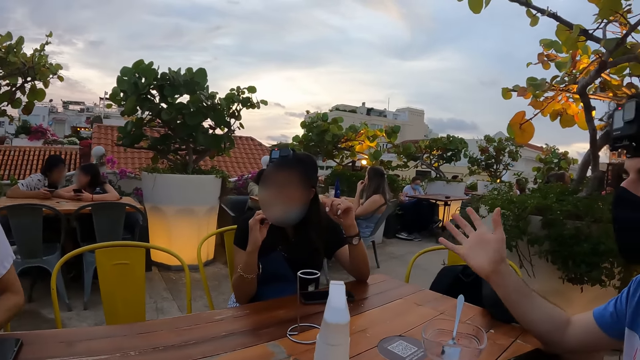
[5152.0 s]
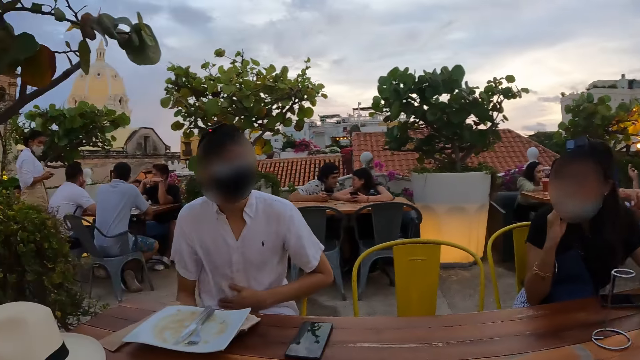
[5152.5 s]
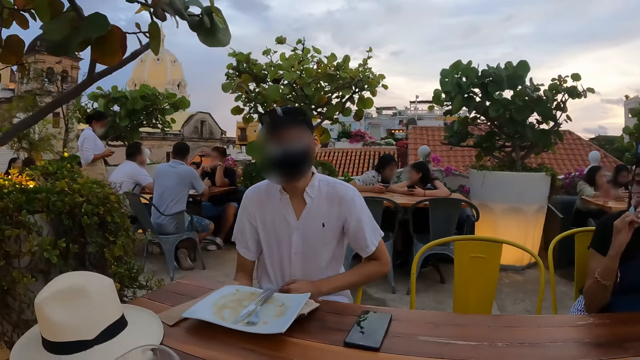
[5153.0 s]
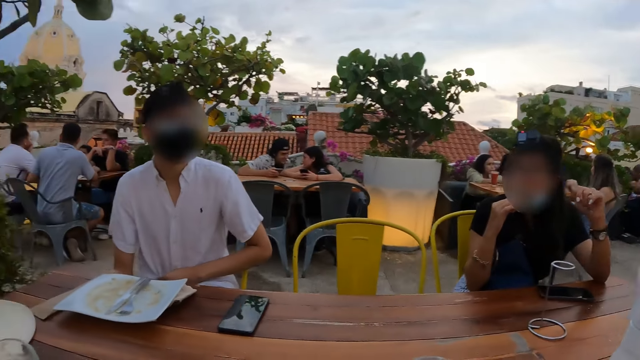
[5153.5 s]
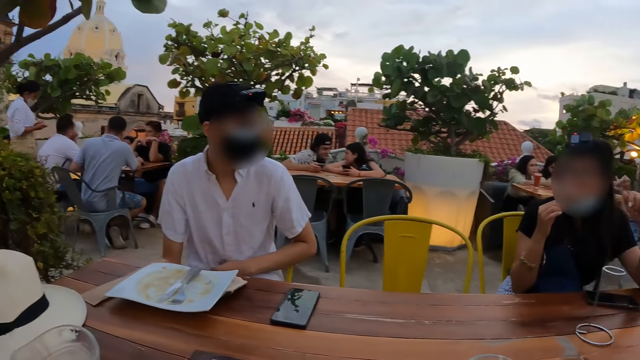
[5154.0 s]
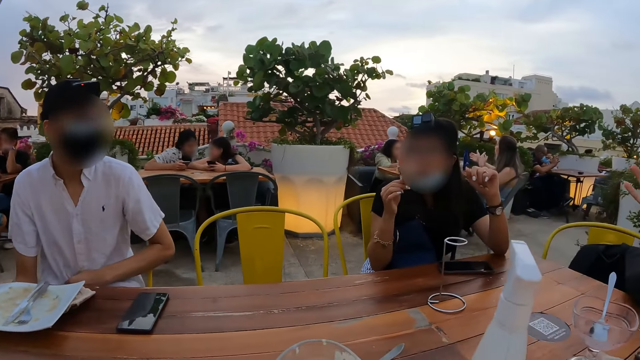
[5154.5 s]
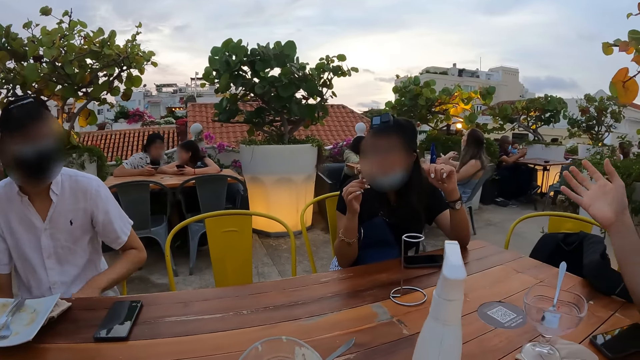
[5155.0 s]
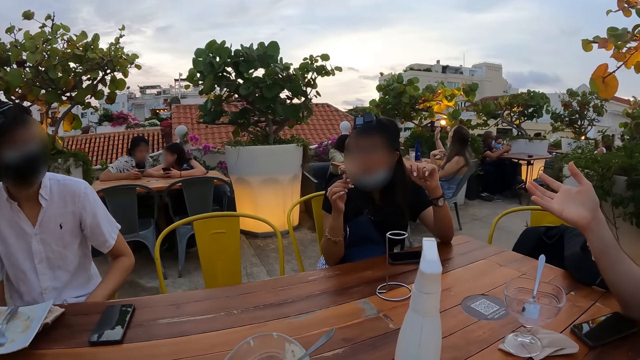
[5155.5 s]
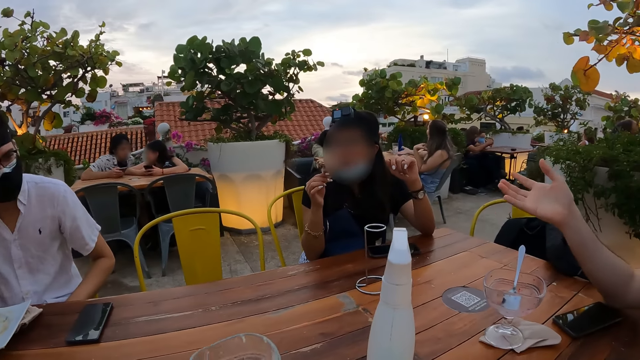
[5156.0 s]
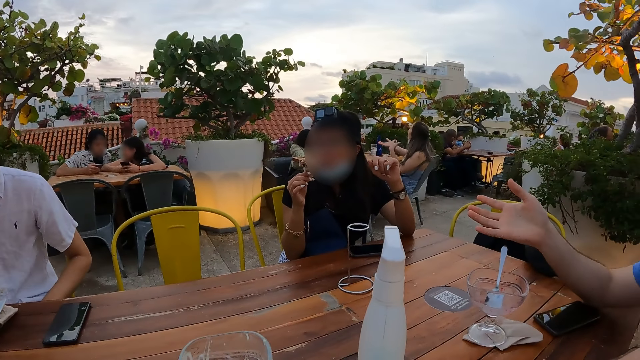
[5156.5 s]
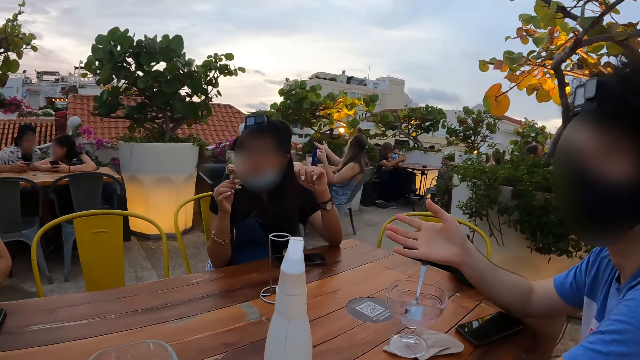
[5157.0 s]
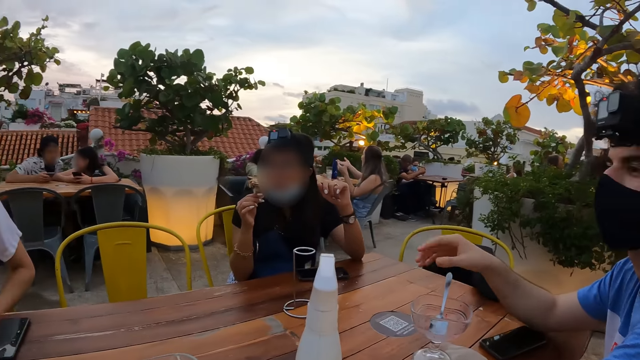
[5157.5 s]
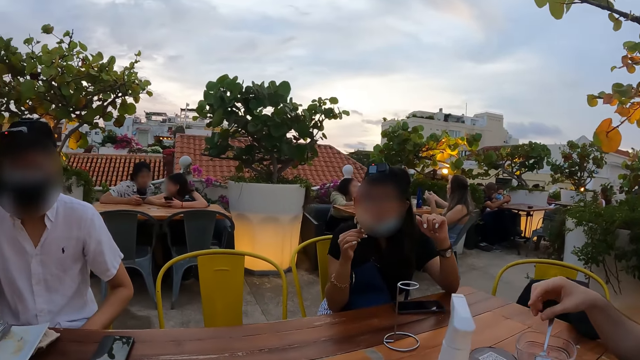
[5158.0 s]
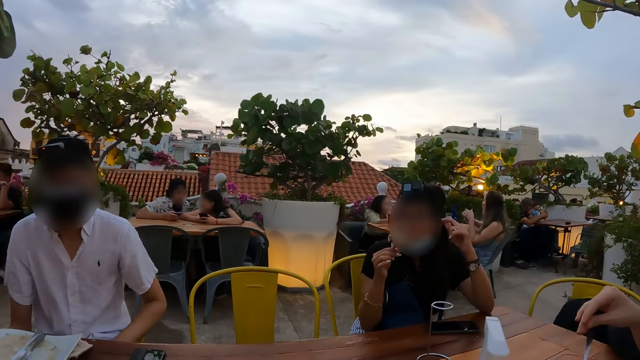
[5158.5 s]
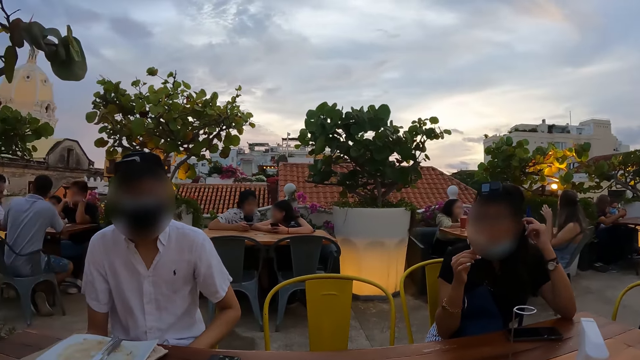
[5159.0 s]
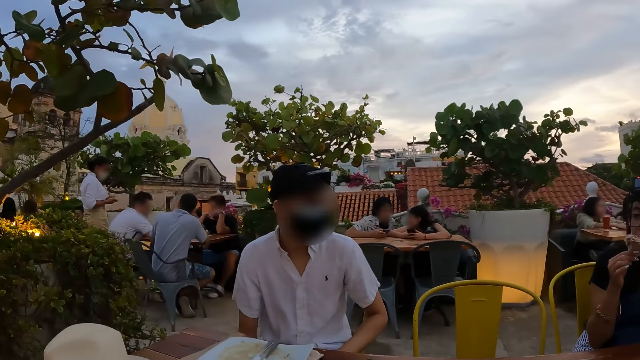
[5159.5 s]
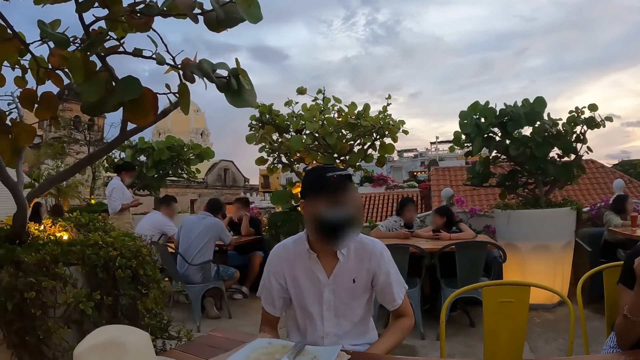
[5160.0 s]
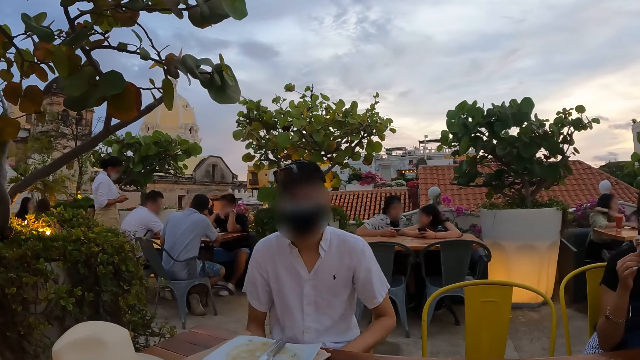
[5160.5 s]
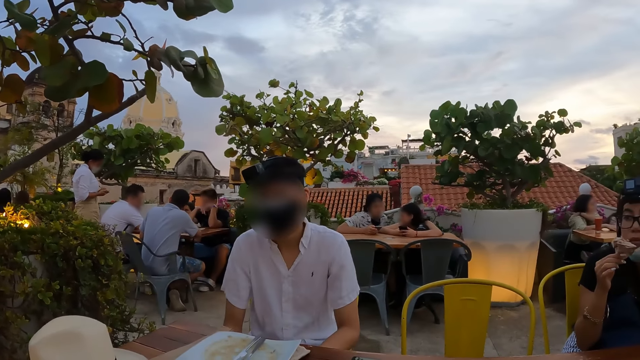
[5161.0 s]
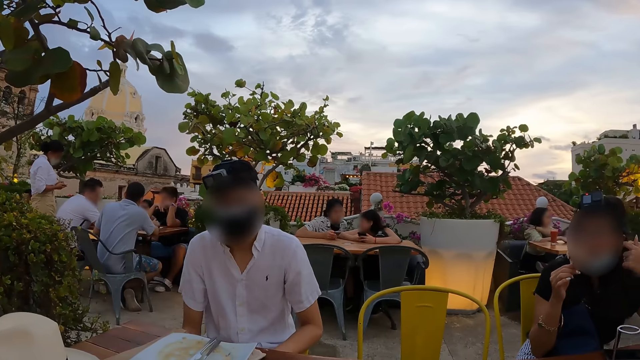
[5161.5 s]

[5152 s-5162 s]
The camera wearer looks at the right hand of a person. They look at the person. They converse with another person.

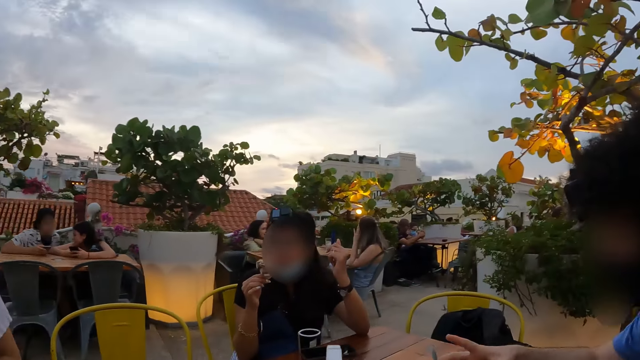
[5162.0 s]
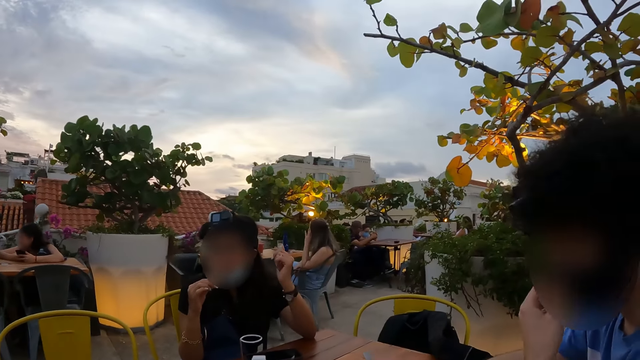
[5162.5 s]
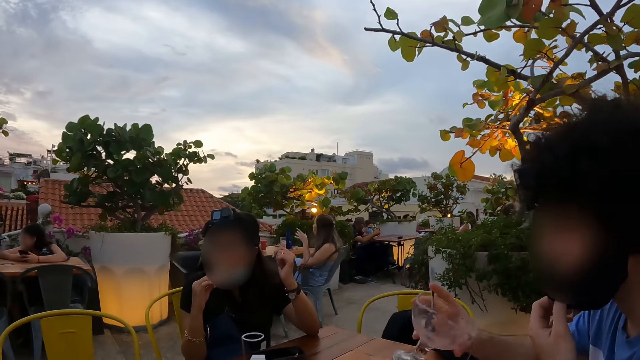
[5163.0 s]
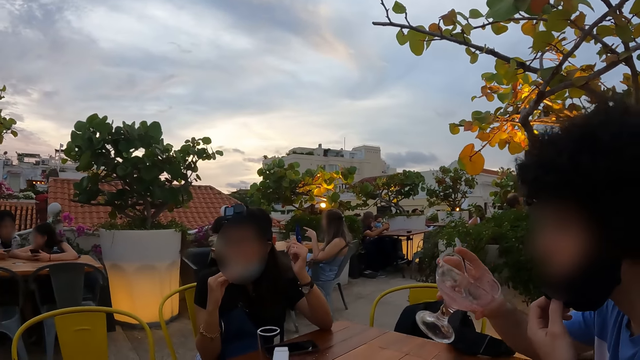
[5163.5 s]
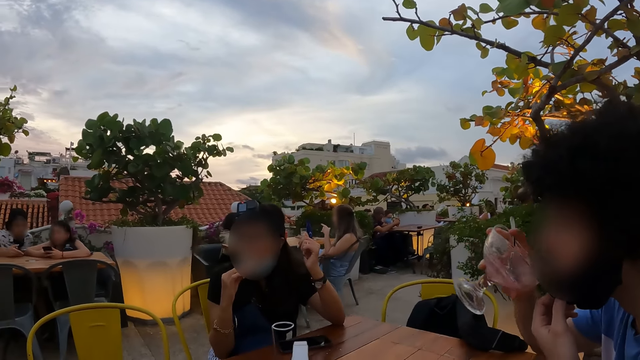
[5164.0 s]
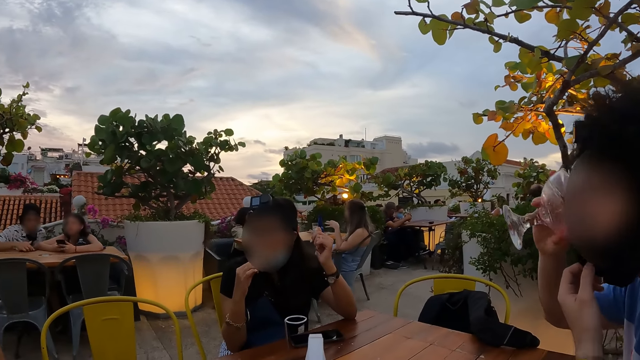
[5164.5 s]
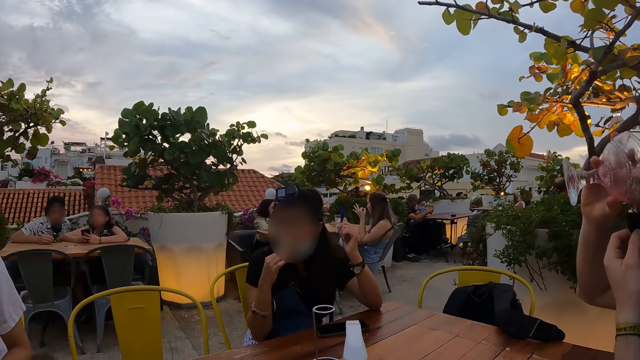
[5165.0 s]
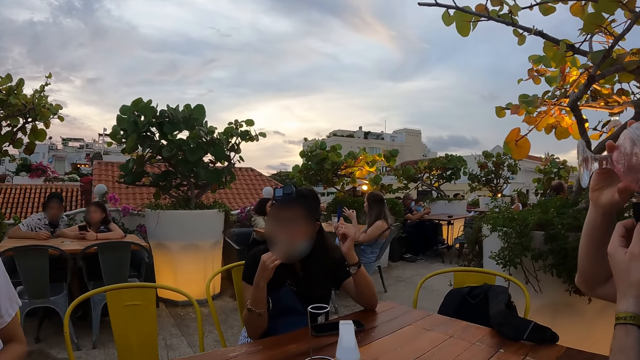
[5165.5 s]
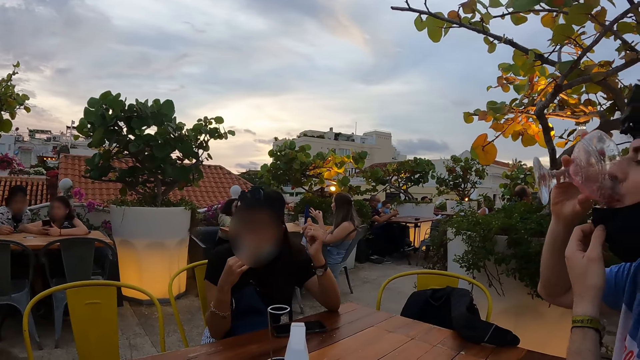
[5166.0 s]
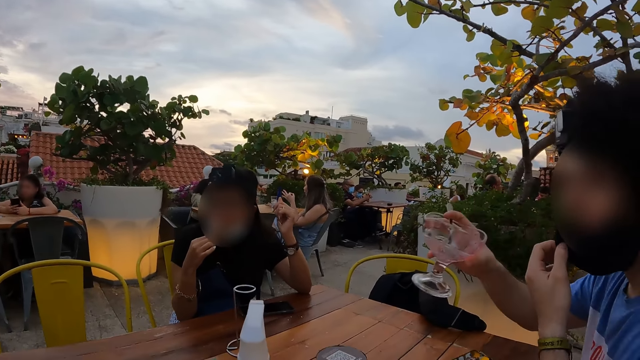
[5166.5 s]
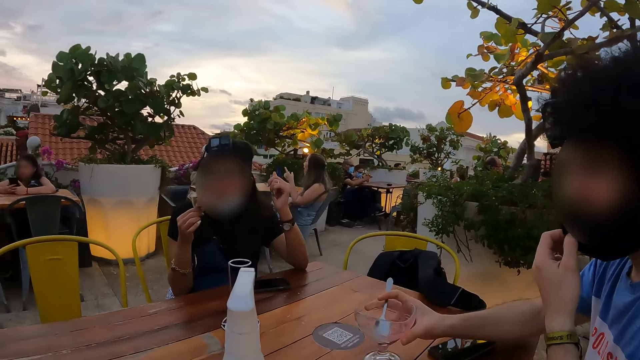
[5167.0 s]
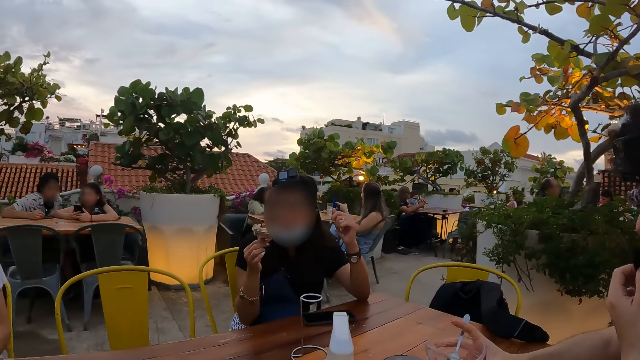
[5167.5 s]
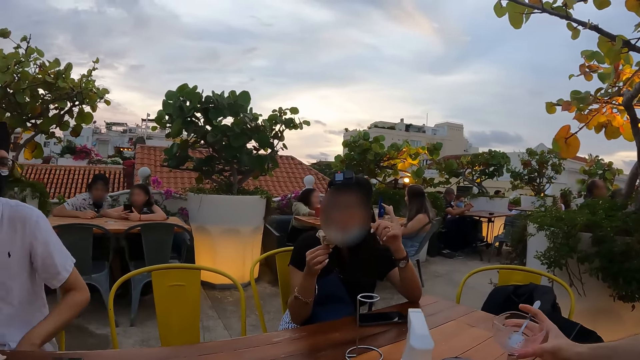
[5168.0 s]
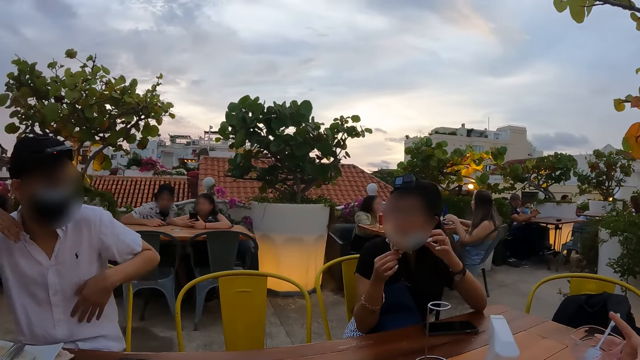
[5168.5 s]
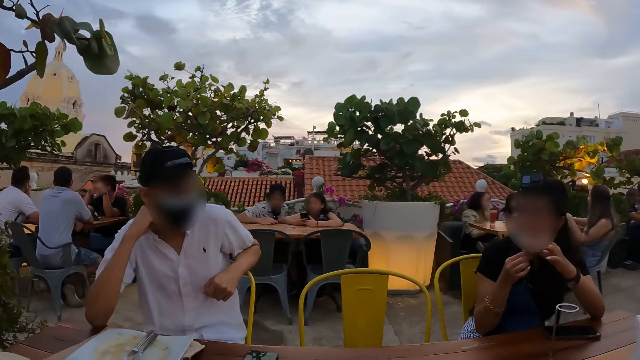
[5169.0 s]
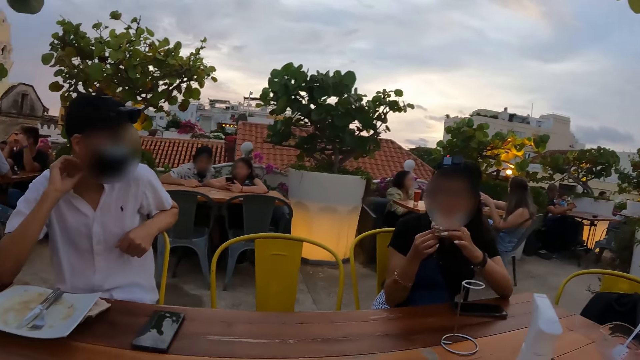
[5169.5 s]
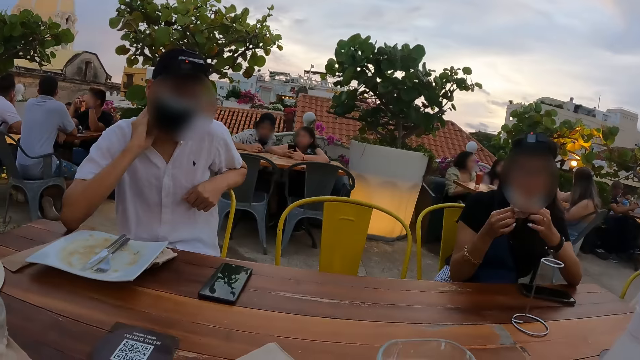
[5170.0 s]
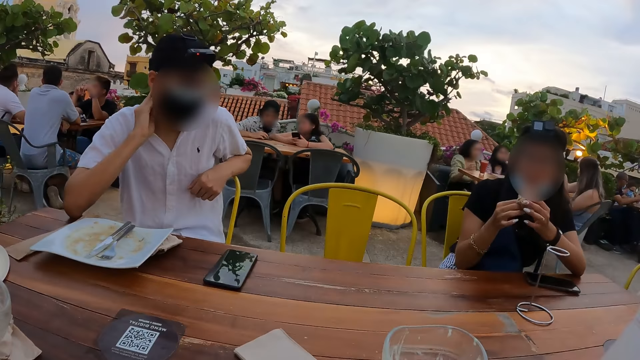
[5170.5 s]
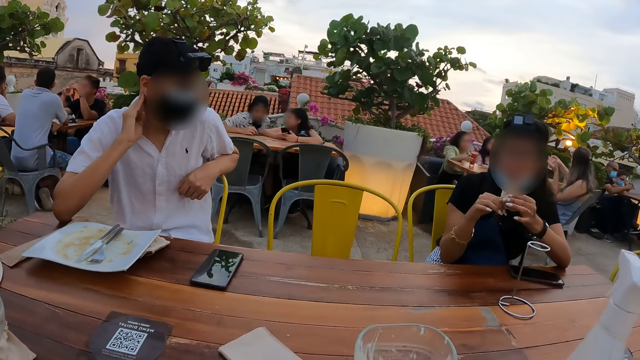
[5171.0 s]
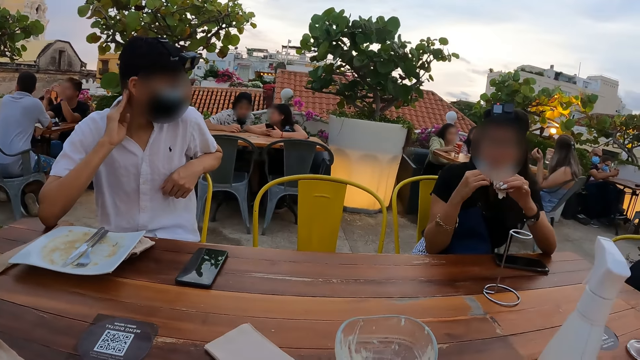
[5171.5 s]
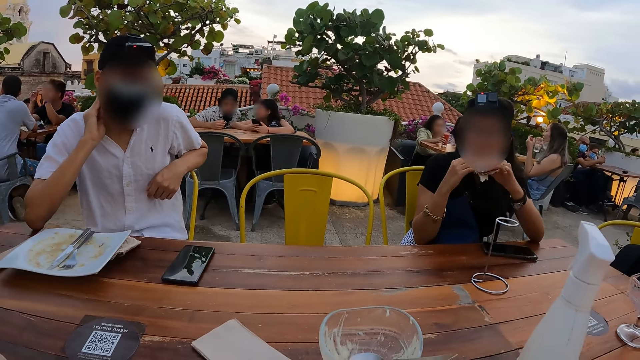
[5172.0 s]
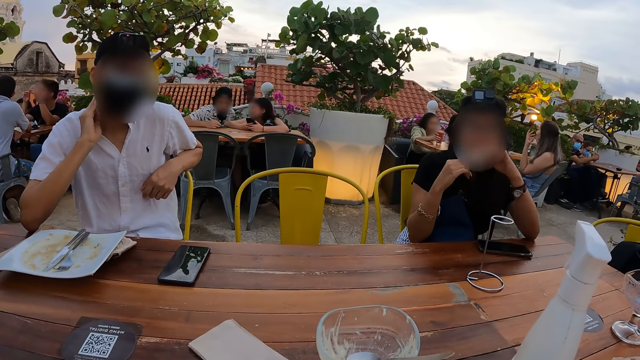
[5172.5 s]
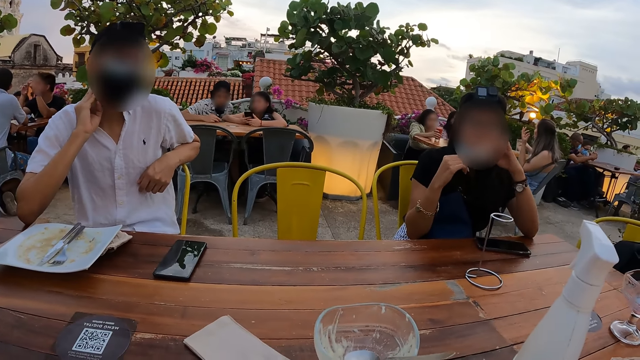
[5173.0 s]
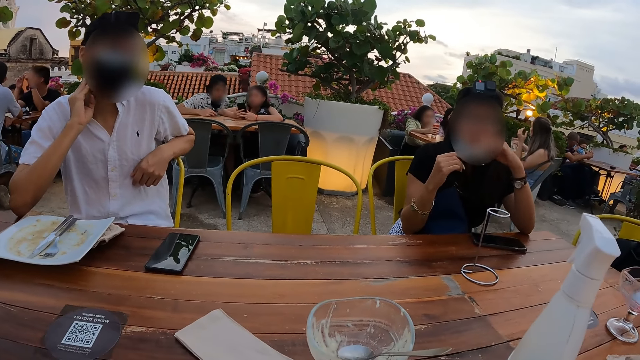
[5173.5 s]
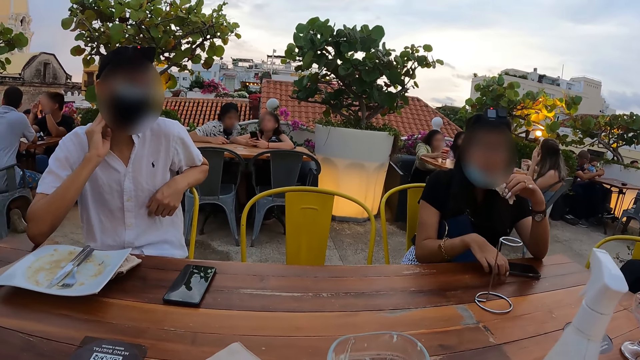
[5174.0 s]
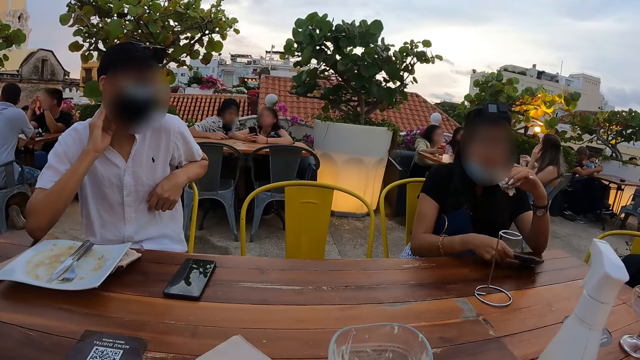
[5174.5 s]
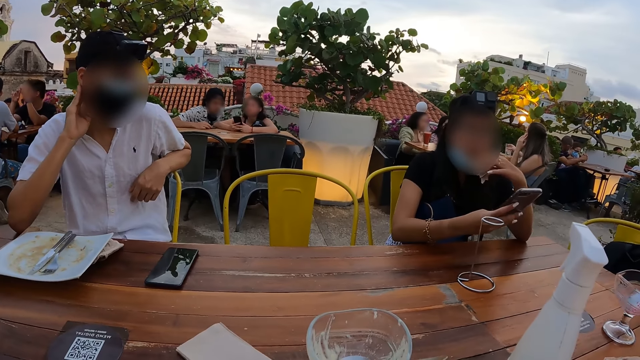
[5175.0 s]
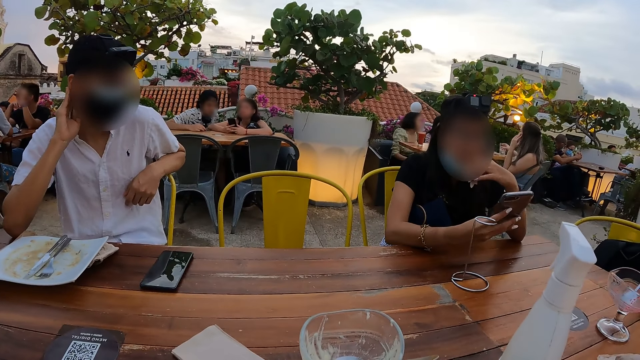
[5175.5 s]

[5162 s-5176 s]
The camera wearer converses with a person. They look at another person. They converse with the first person. They look at a third person. They converse with the first person.
